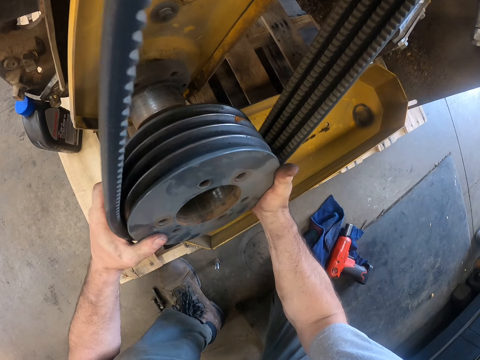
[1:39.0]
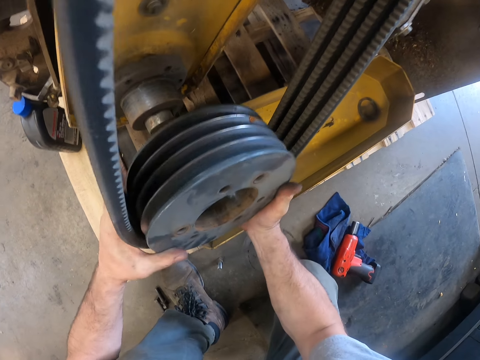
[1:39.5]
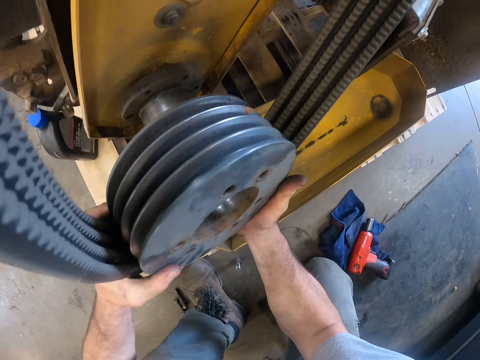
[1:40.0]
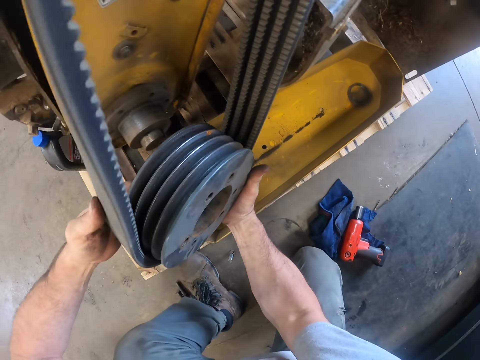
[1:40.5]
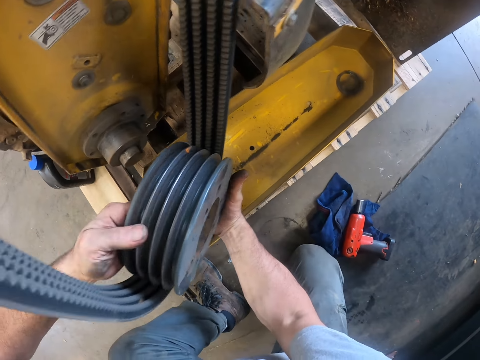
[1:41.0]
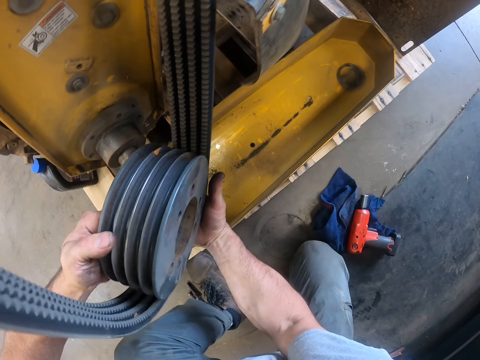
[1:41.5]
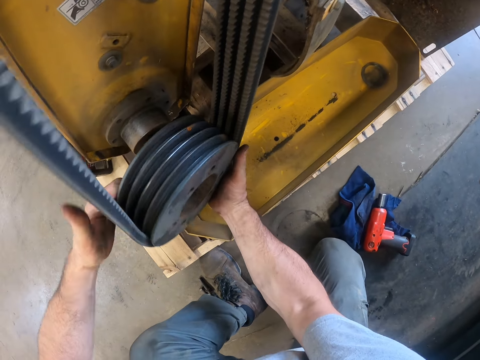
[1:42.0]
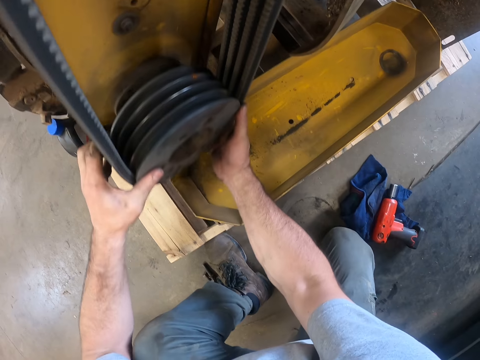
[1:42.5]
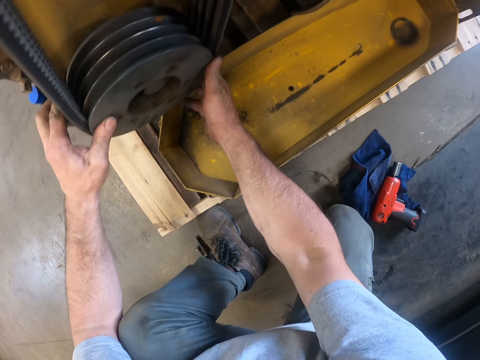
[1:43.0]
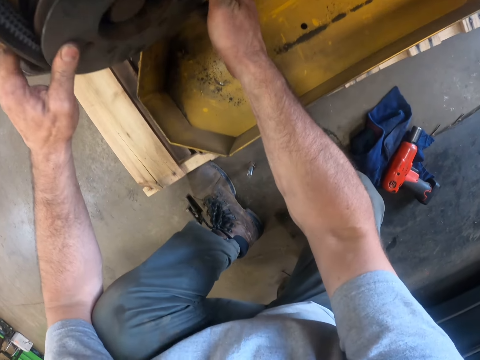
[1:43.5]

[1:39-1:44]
The camera wearer fixes the mandrel pulley in the pulley with both hands.

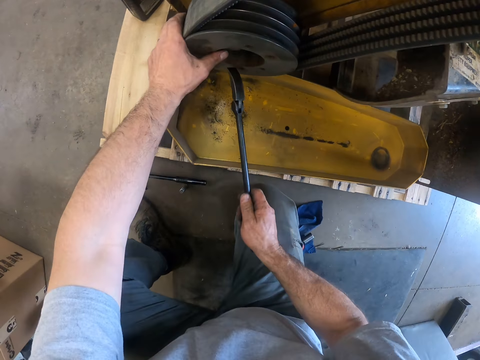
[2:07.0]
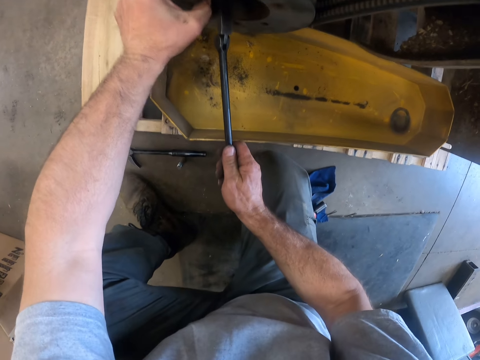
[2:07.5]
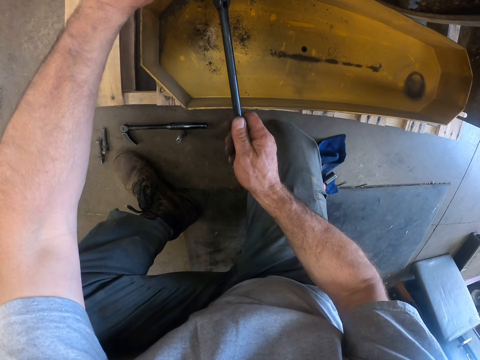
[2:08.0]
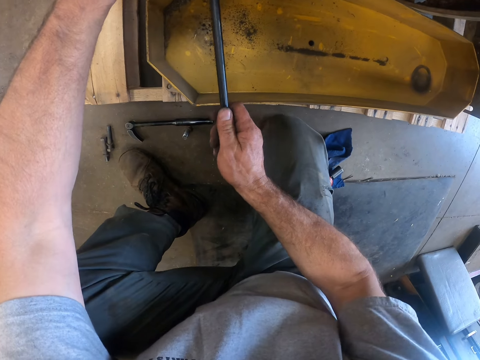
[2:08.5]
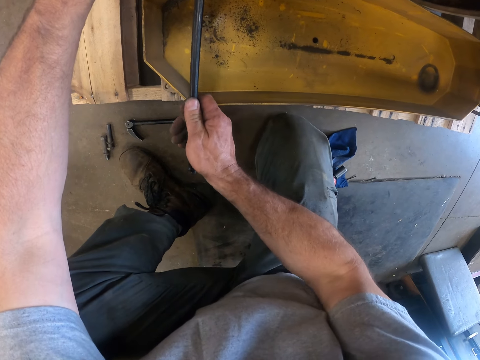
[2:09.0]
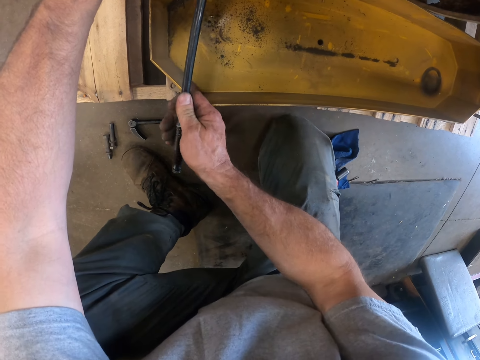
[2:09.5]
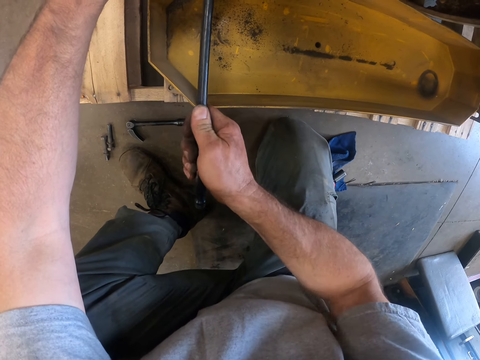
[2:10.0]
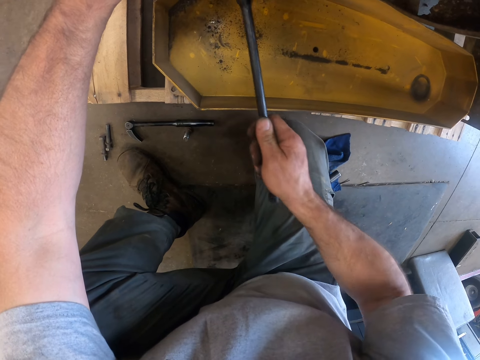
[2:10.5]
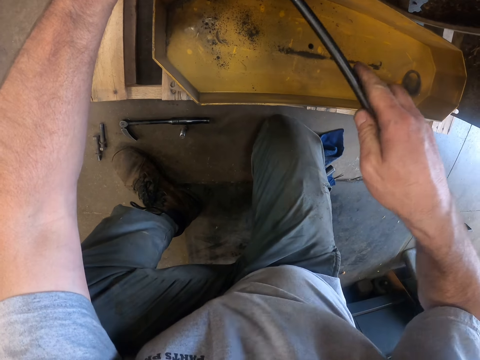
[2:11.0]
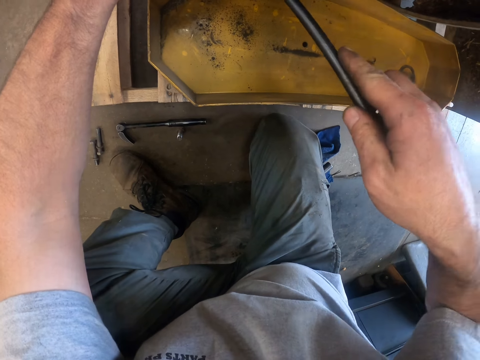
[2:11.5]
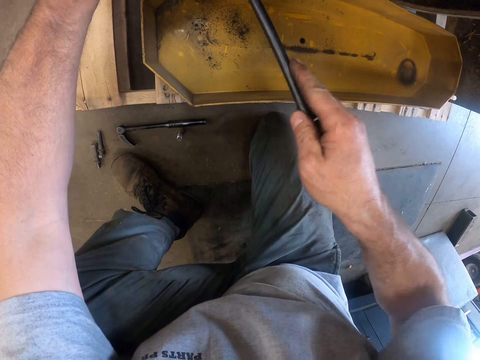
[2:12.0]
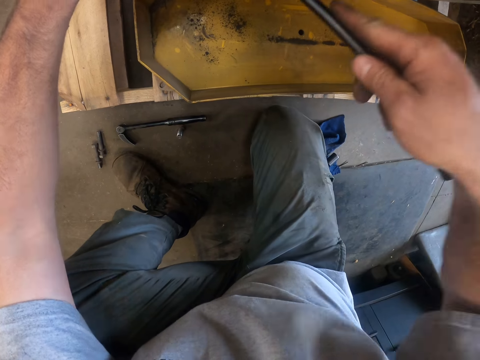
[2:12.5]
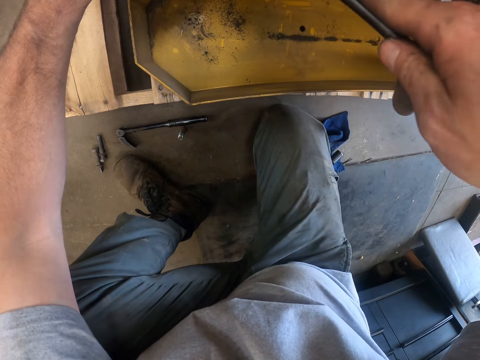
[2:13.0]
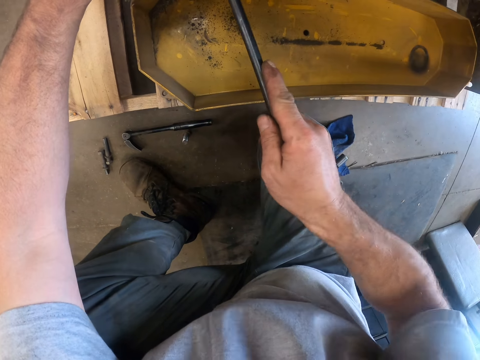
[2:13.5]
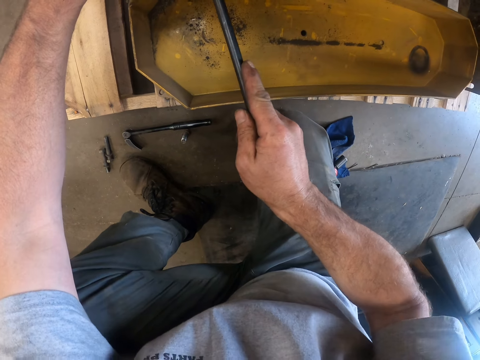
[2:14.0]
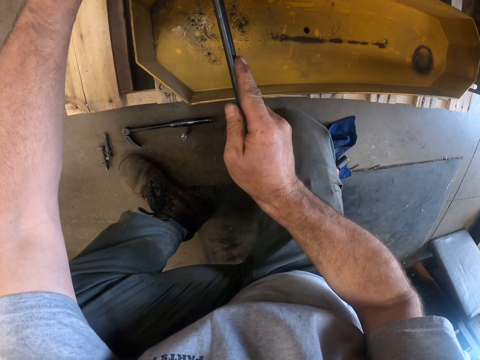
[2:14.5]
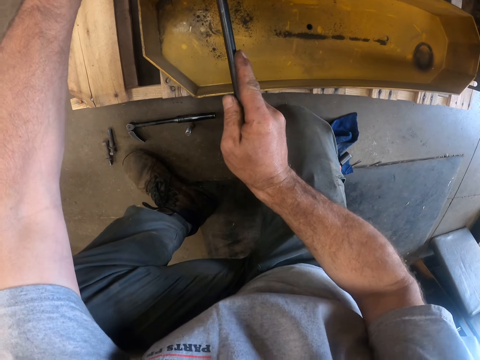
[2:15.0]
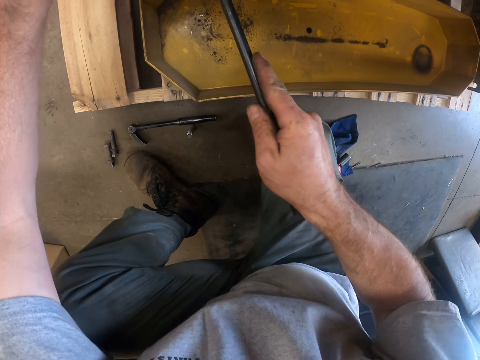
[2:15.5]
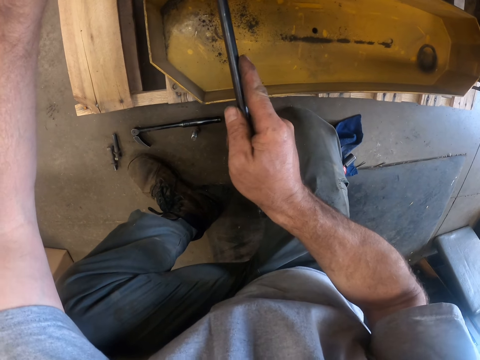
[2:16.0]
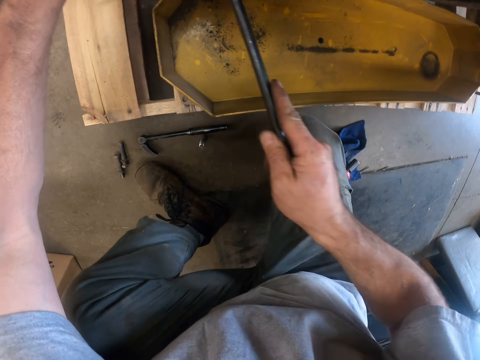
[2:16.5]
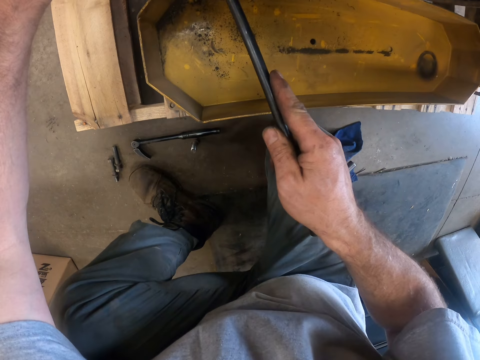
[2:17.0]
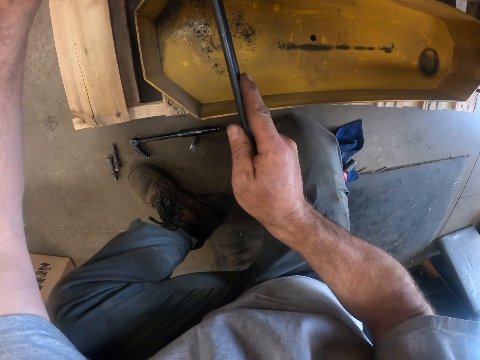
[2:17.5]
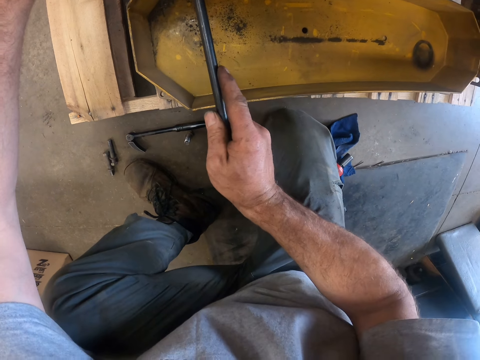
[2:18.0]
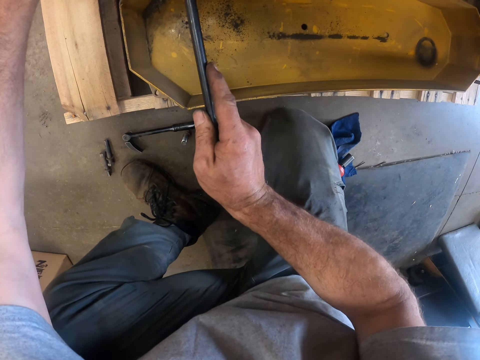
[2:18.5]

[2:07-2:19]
The camera wearer fixes the machine with something. They place the L-type spanner in the mandrel pulley. They pull at the mandrel pulley with the L-type spanner.

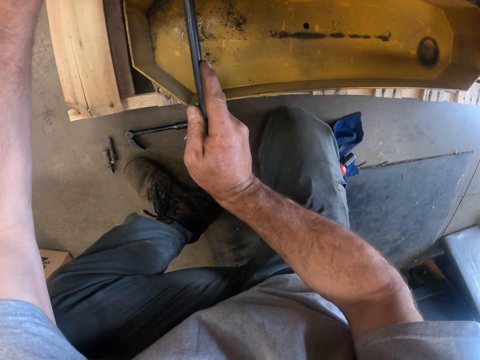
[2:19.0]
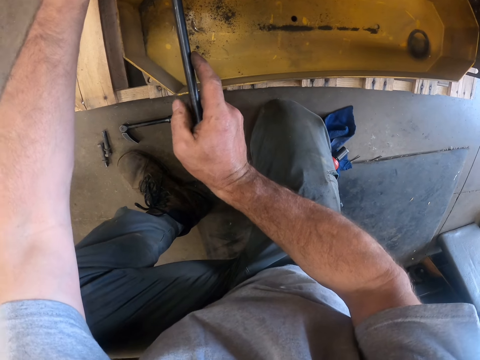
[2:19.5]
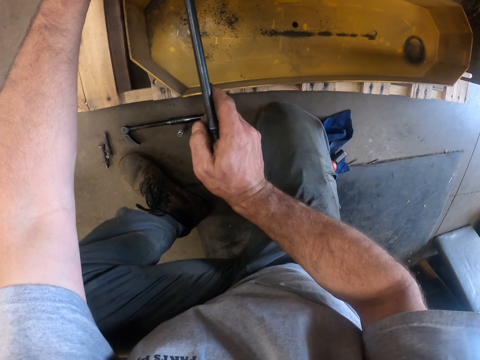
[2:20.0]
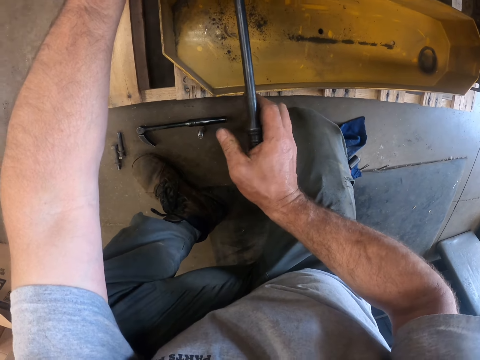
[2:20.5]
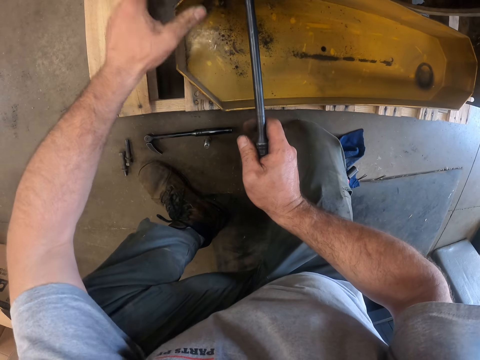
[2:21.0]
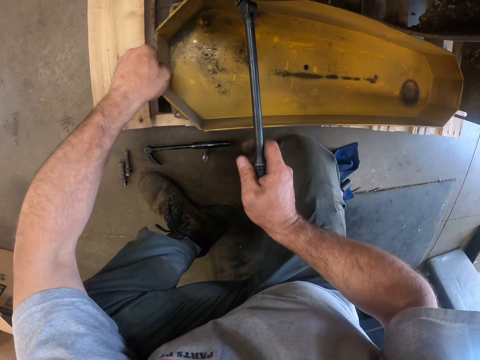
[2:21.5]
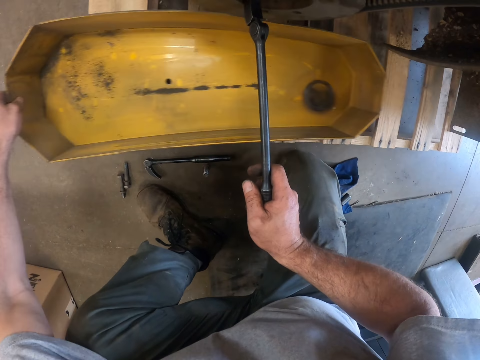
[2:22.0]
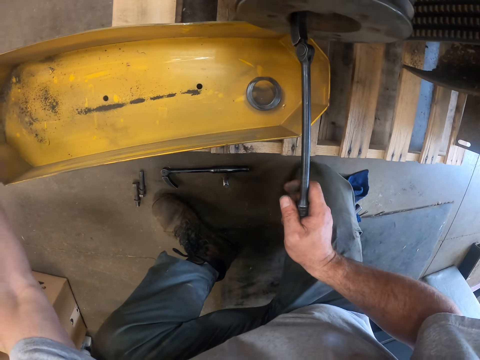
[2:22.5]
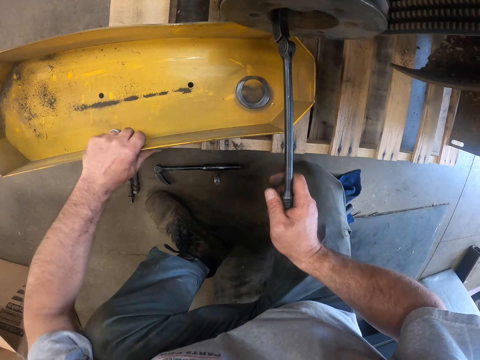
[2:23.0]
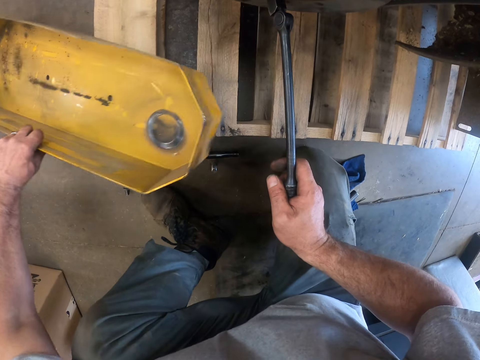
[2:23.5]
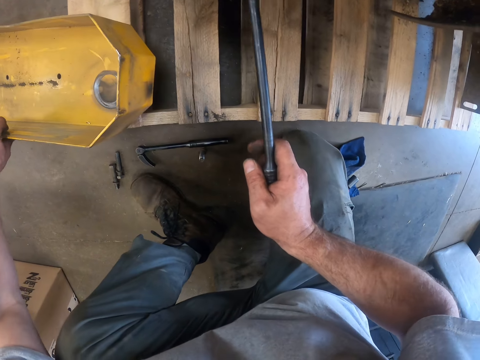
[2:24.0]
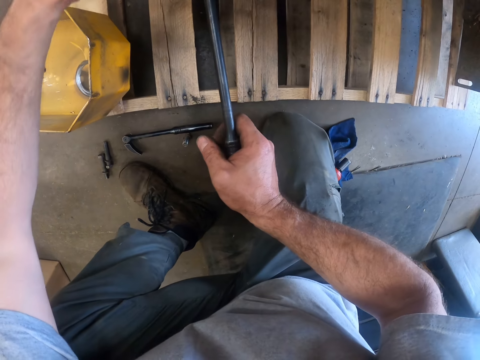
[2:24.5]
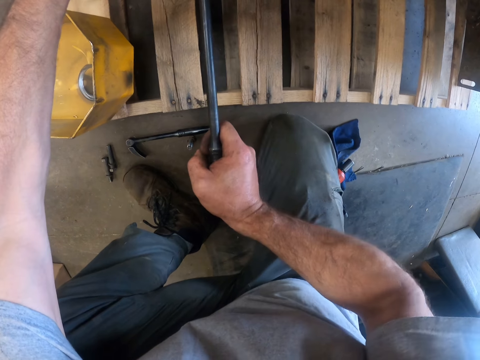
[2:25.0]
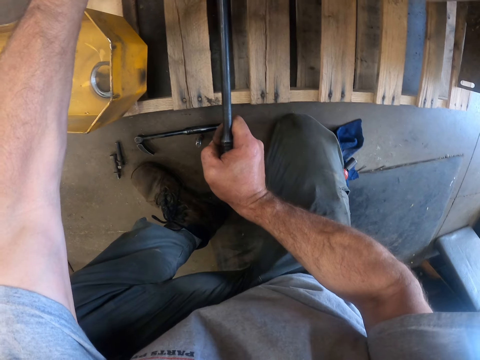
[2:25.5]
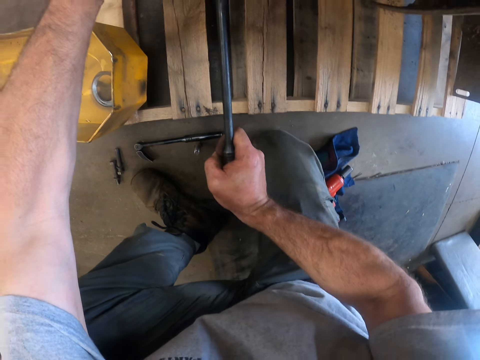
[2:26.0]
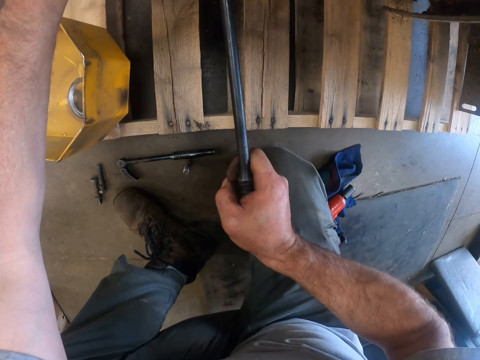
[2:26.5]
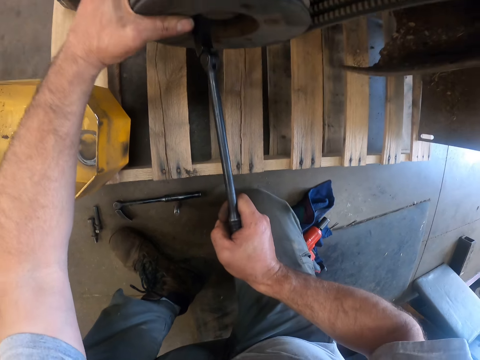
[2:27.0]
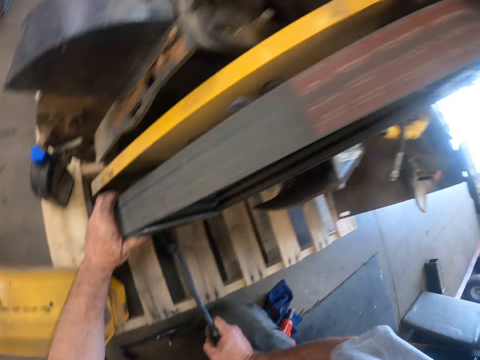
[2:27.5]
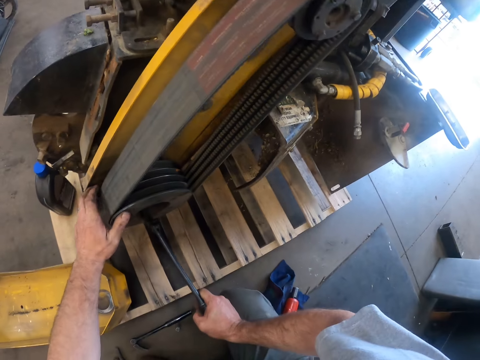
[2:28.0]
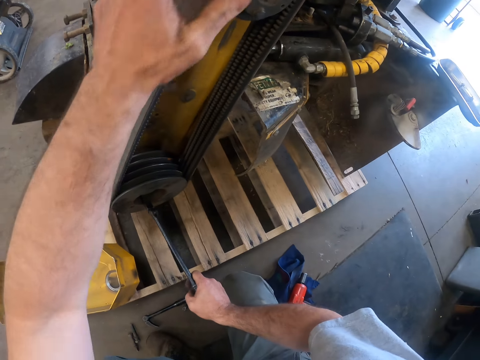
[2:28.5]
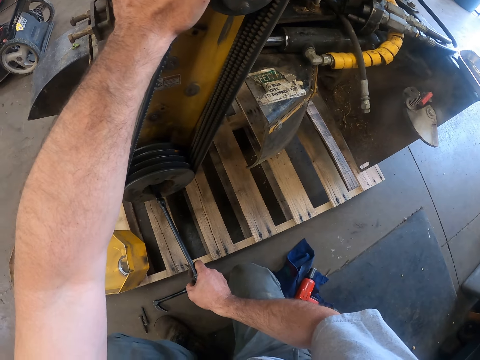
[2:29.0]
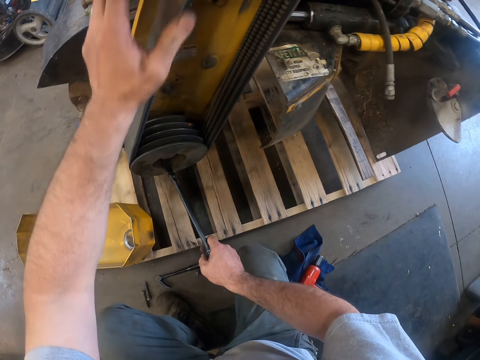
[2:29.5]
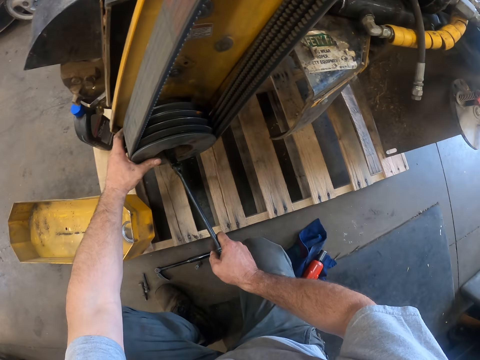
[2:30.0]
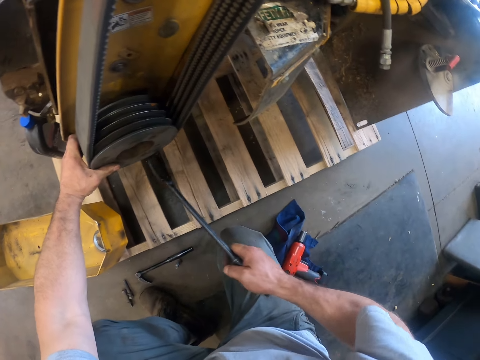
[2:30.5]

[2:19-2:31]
The camera wearer moves the pulley cover from the stand to the floor with his left hand. He stares at the machine.
